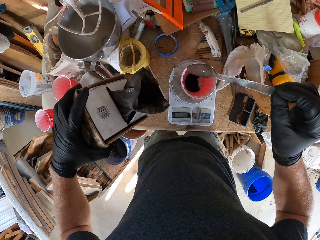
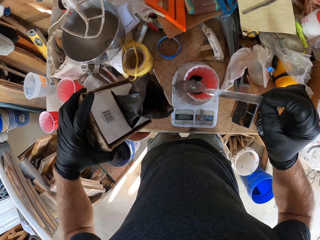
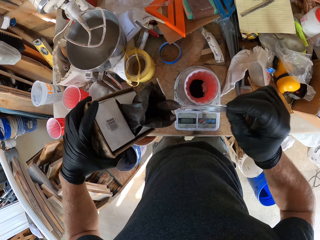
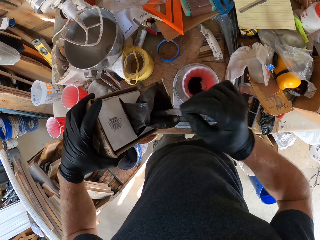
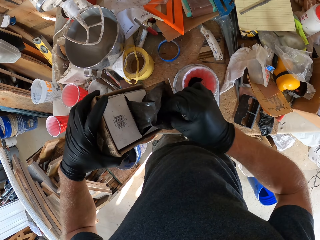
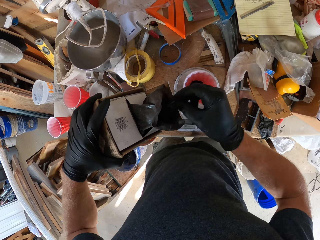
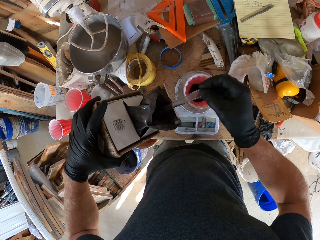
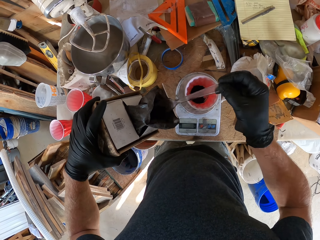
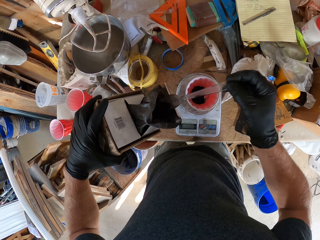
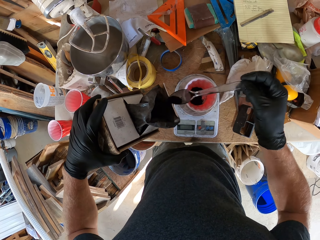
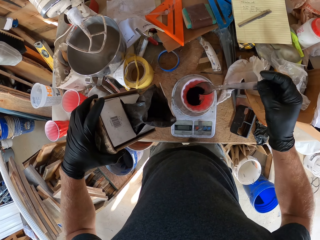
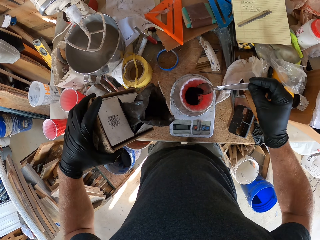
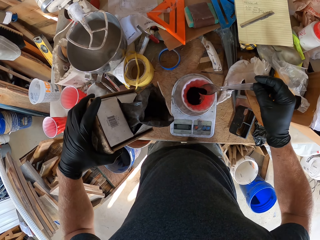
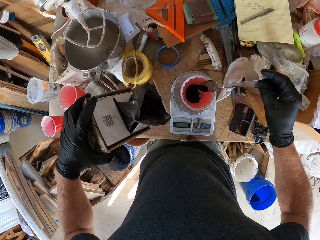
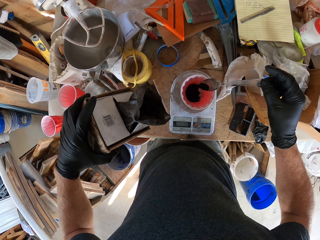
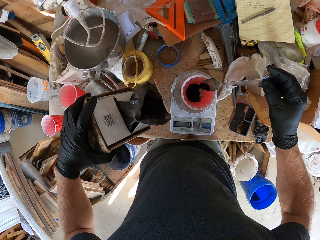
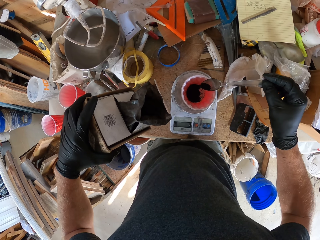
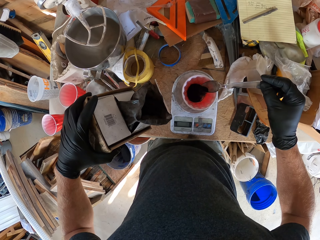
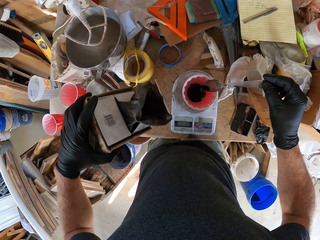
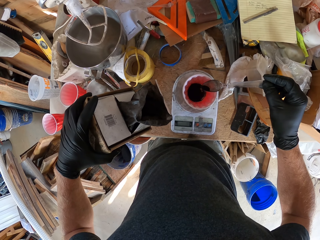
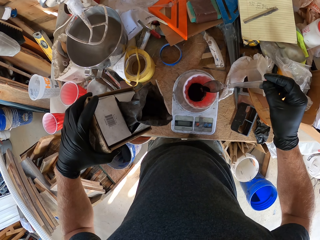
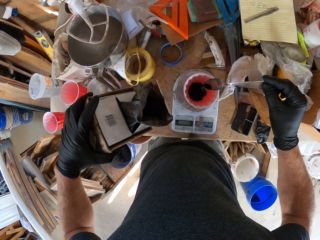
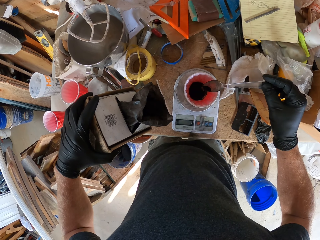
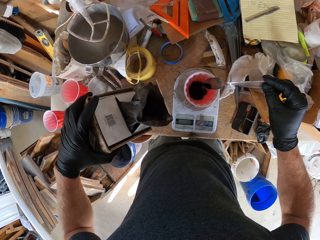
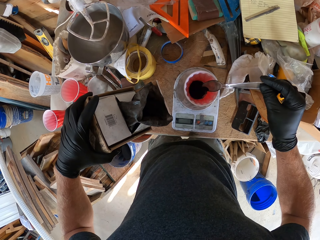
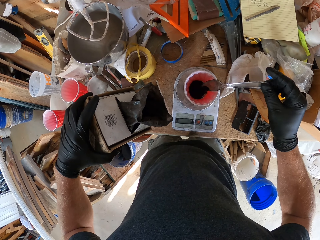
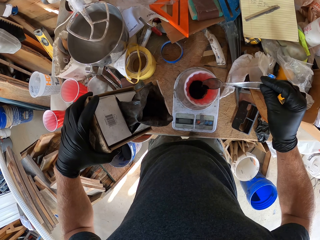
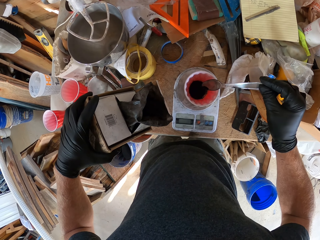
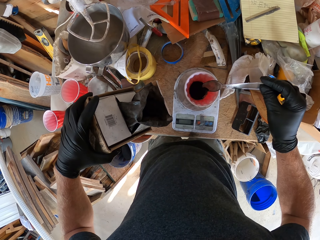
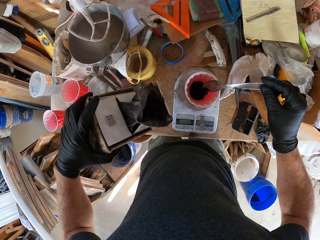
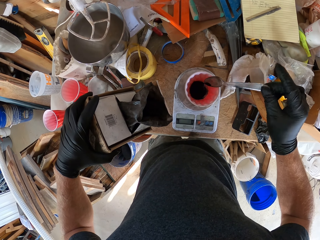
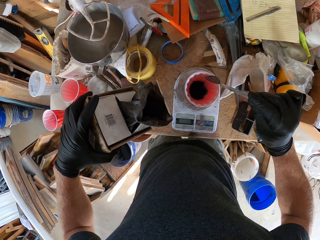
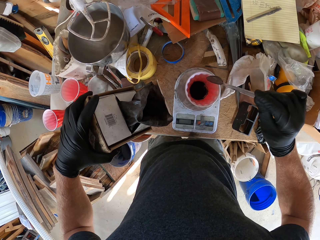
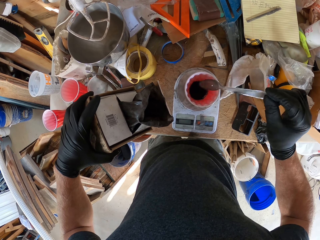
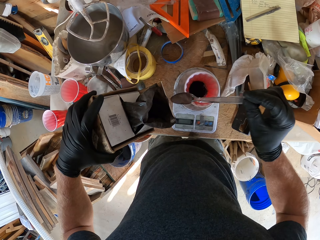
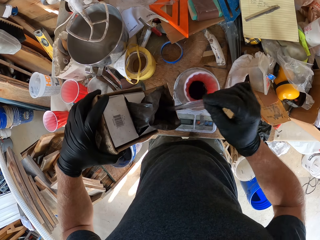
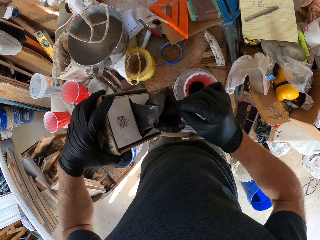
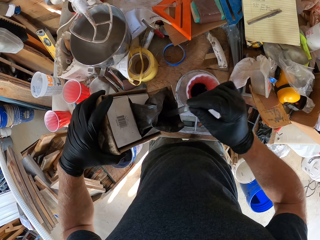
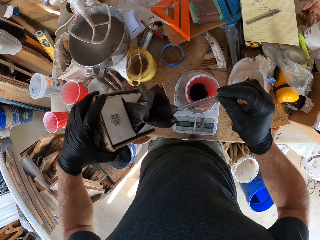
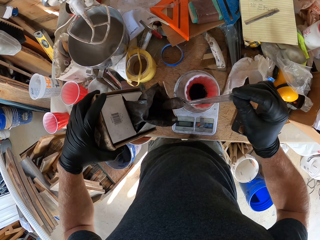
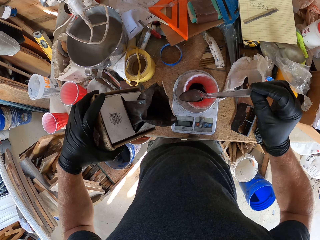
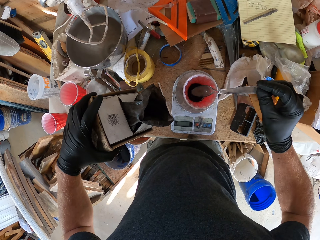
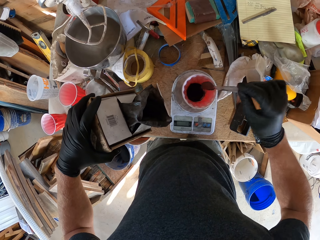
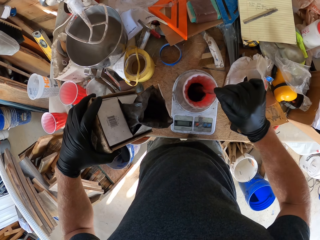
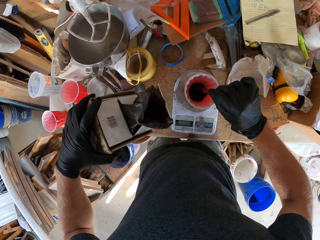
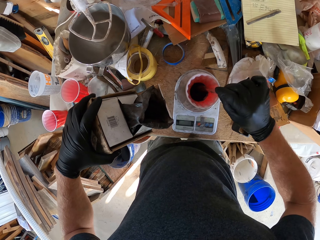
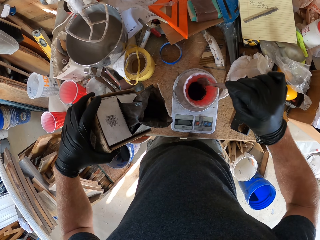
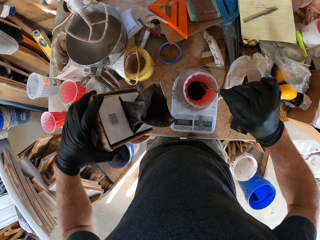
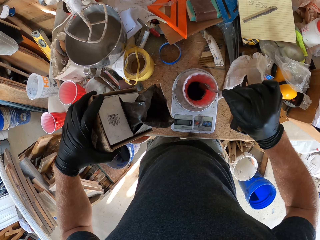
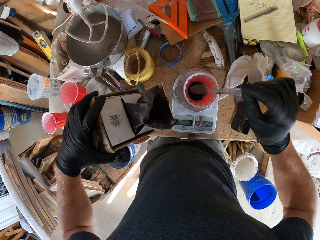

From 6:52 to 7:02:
The camera wearer picks something using the spoon from the paper. They put the powder in the plastic container. They scoop the powder from the paper with the spoon. They put the powder in the plastic container.

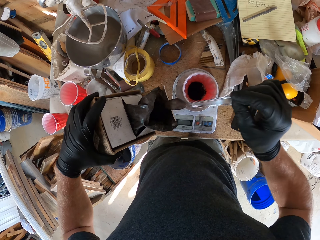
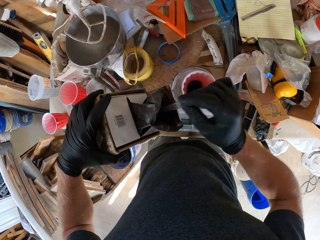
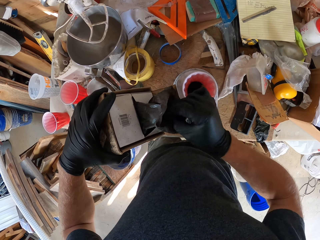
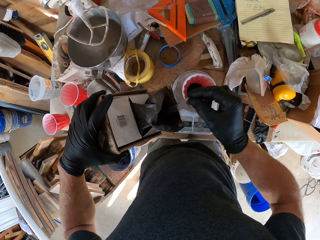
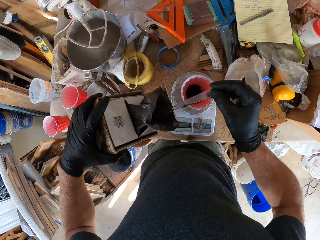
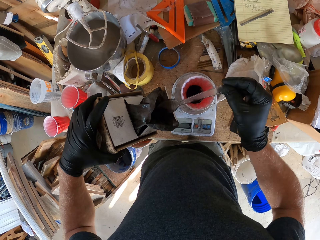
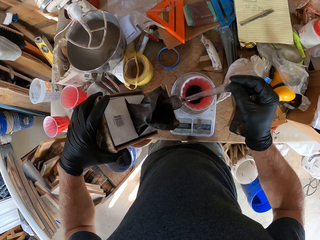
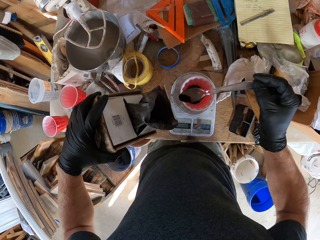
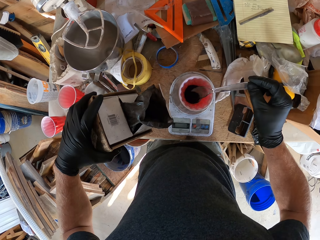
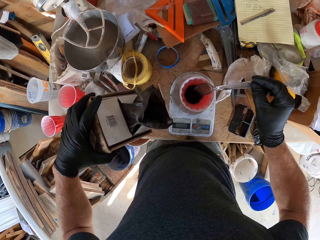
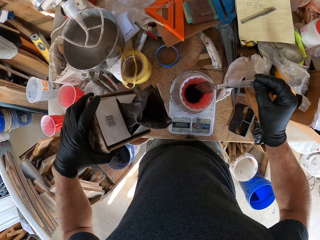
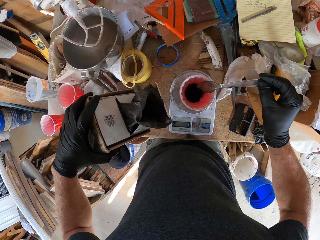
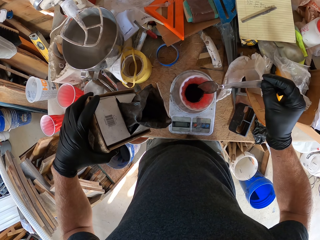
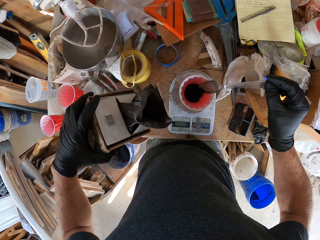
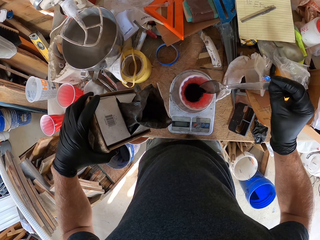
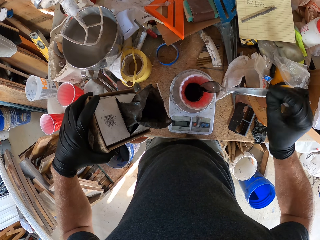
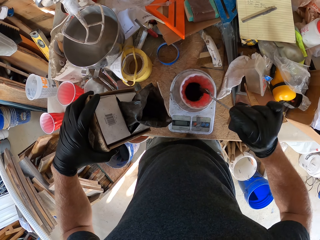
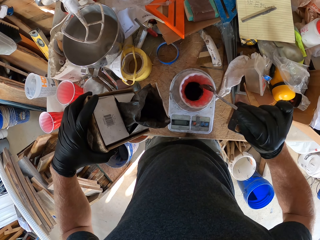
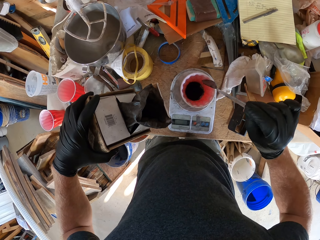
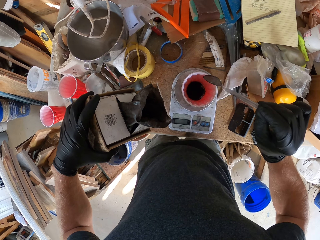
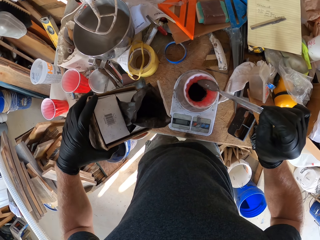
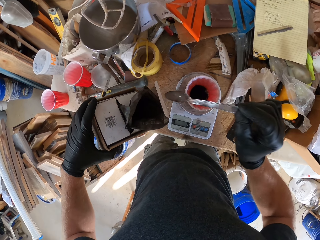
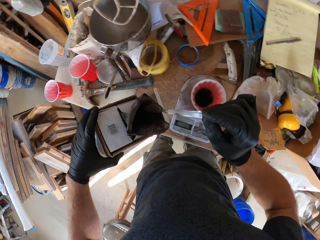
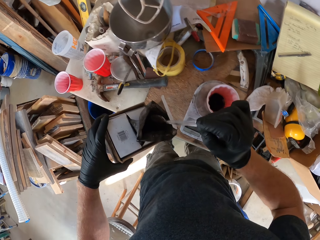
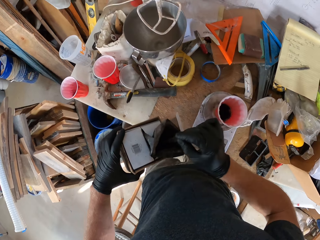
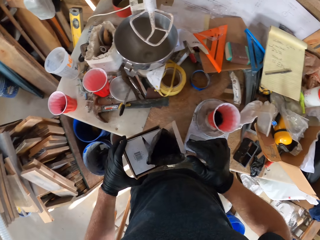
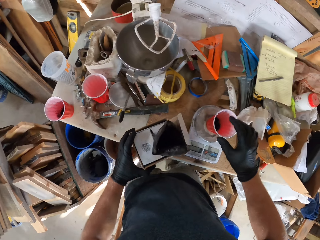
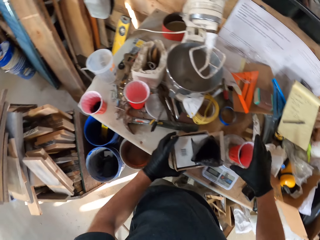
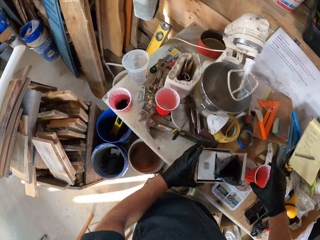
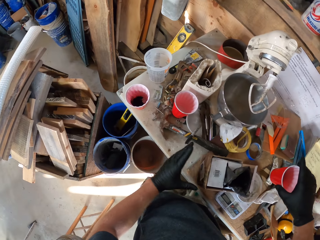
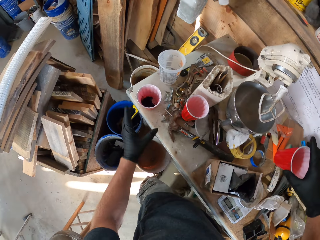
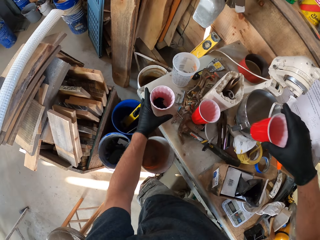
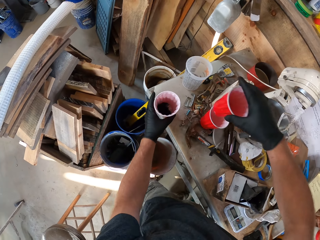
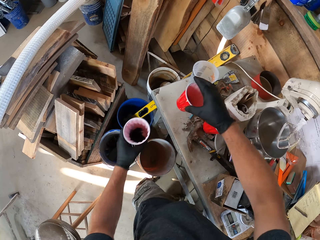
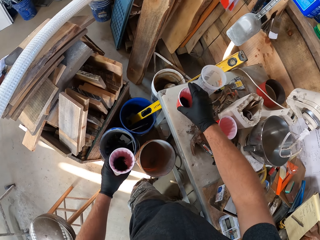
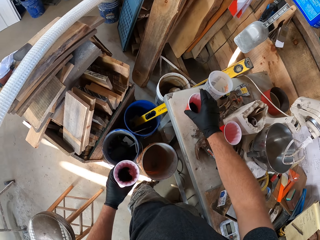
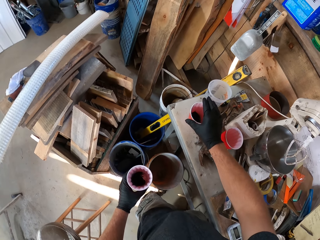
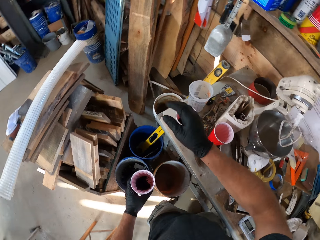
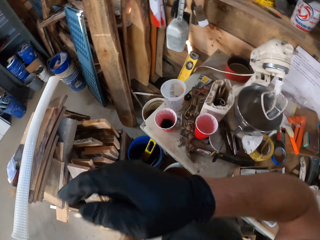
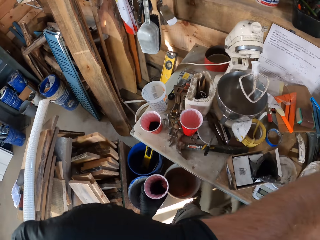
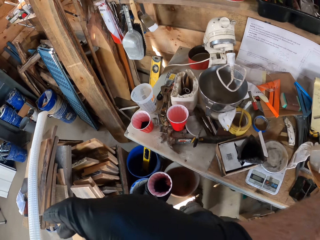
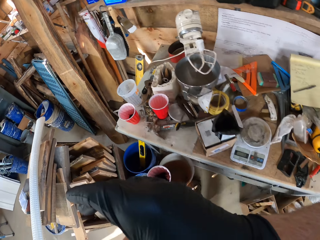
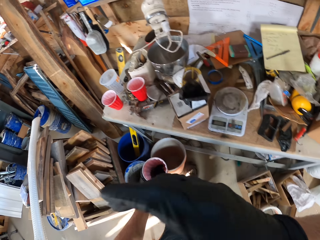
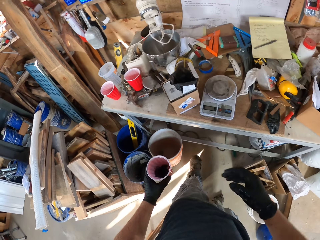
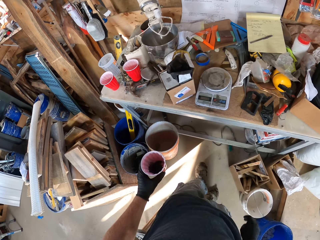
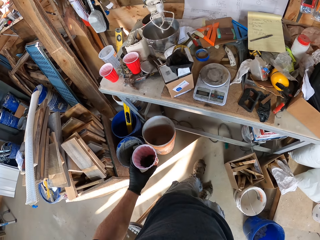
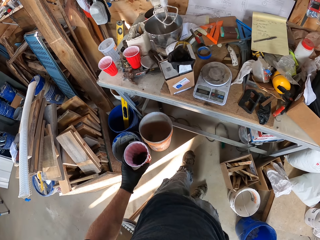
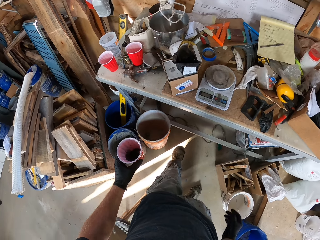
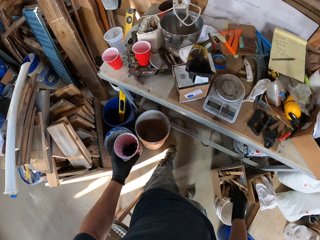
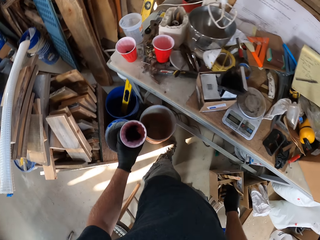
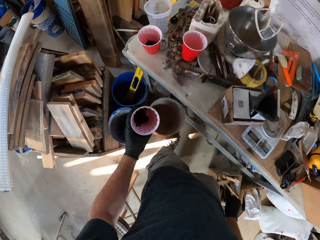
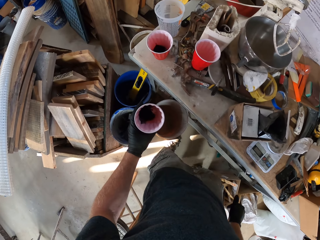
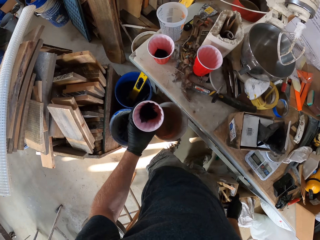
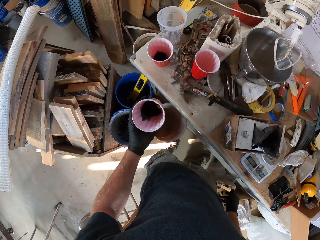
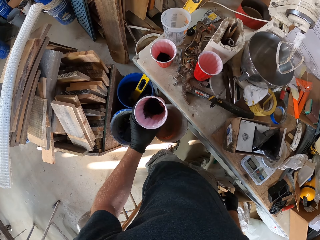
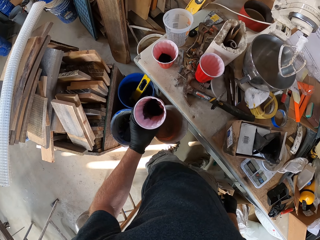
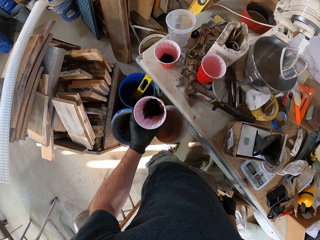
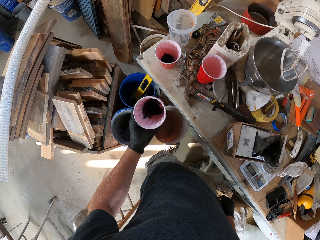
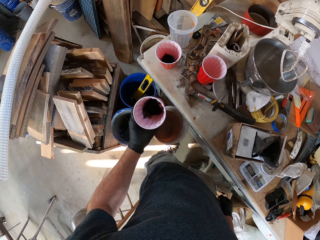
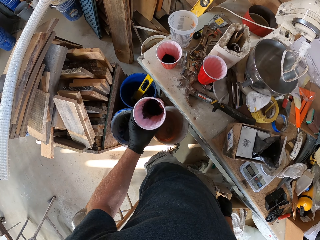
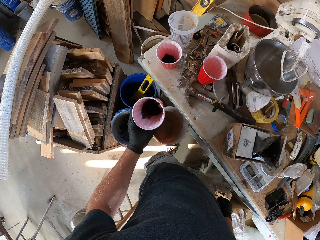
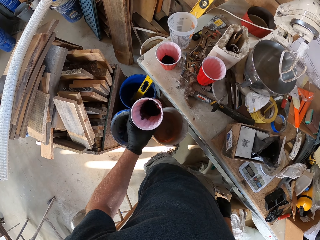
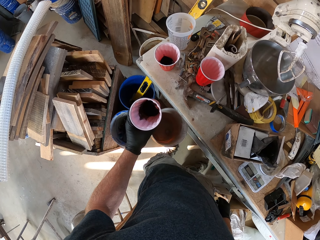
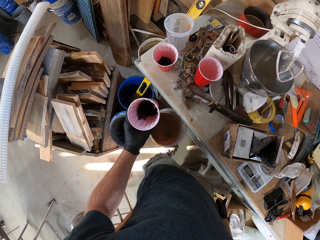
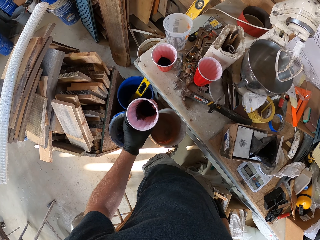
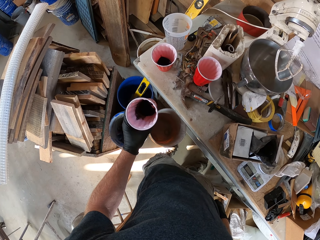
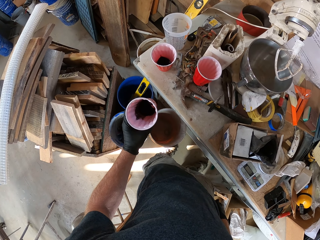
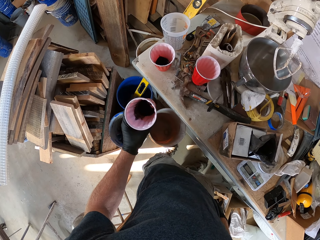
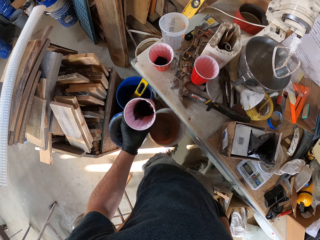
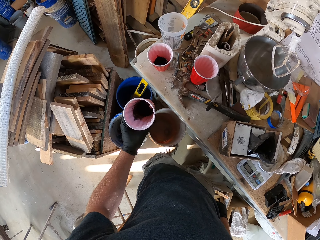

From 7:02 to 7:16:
The camera wearer scoops the powder from the paper with the spoon. They put the powder in the plastic container. They move the hand. They put the spoon in the polythene bag. They put the carton box on the table. They lift the plastic container. They lift the plastic container from the table again. They put the plastic container on the table. They touch the face. They move the leg. They look around.
